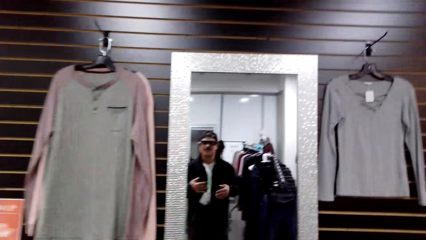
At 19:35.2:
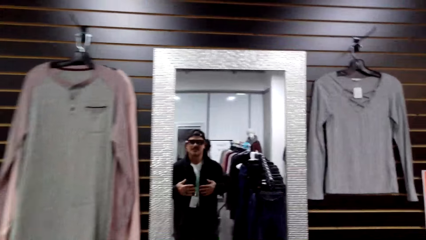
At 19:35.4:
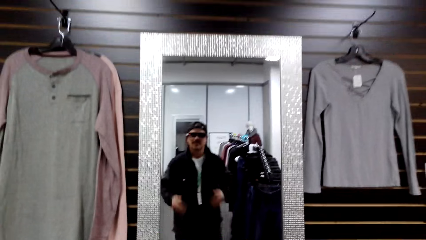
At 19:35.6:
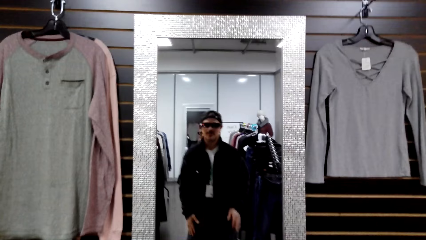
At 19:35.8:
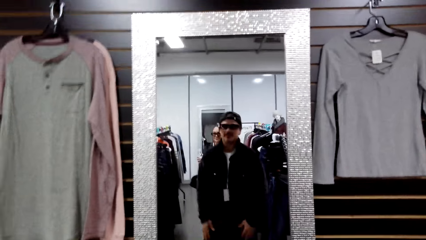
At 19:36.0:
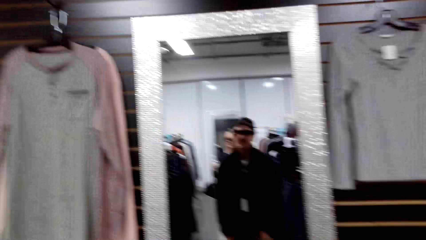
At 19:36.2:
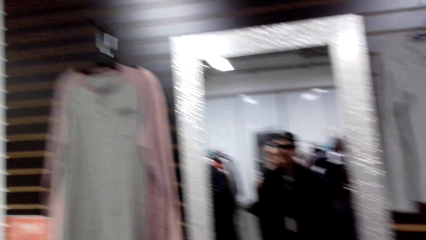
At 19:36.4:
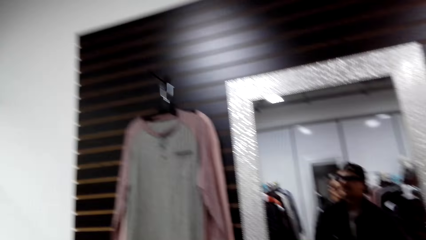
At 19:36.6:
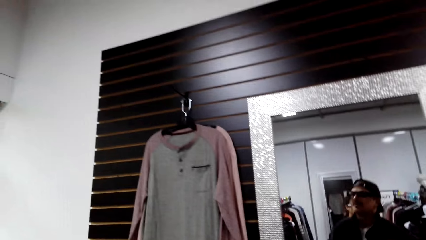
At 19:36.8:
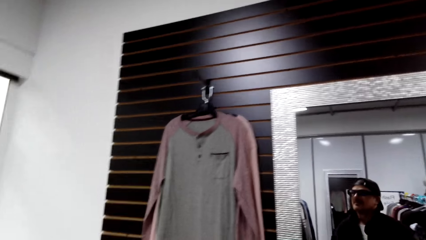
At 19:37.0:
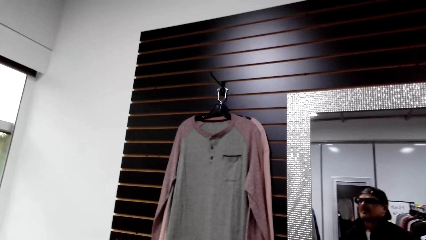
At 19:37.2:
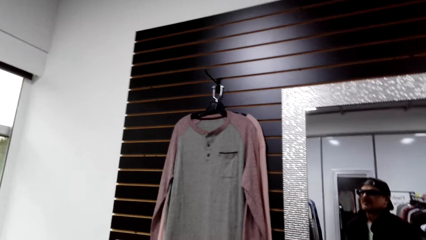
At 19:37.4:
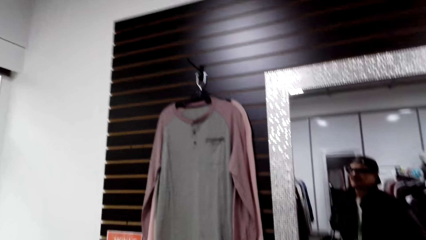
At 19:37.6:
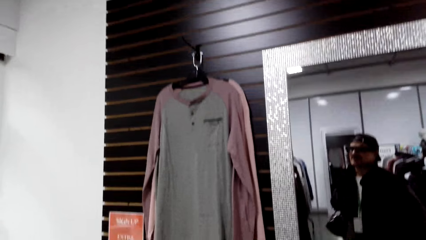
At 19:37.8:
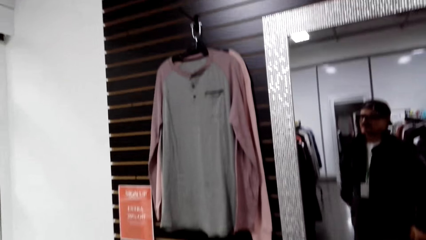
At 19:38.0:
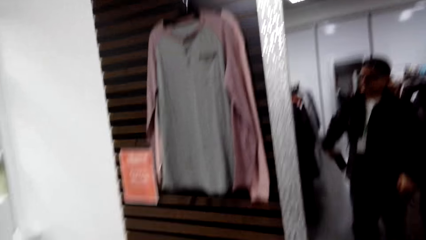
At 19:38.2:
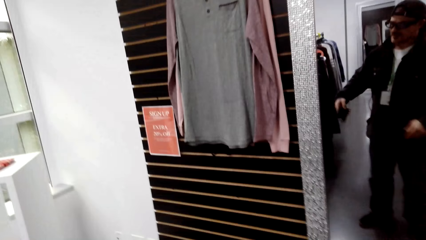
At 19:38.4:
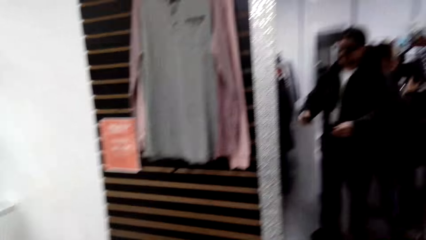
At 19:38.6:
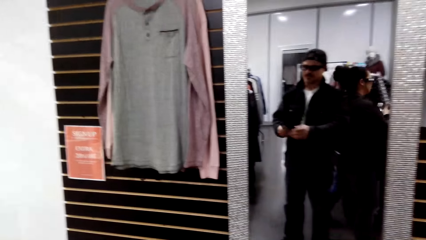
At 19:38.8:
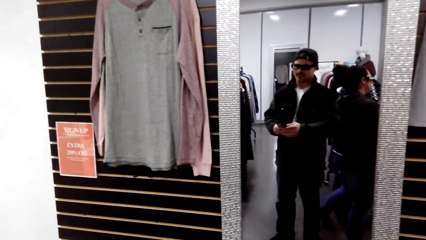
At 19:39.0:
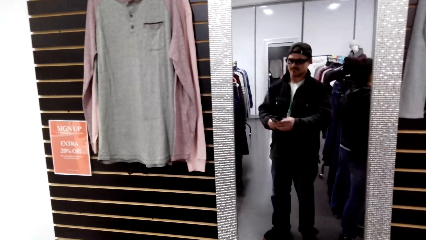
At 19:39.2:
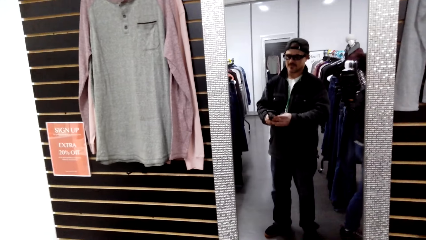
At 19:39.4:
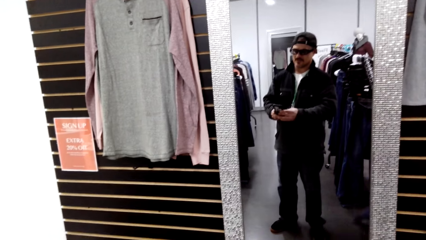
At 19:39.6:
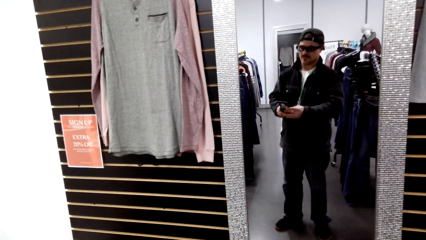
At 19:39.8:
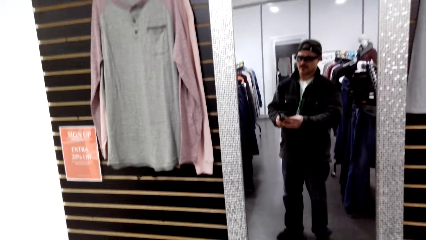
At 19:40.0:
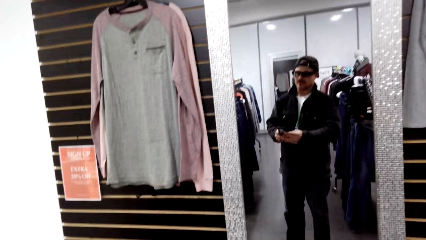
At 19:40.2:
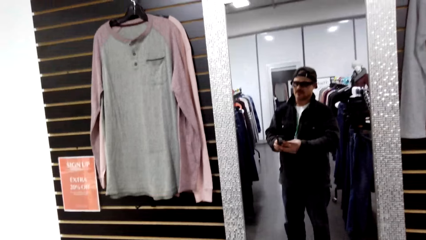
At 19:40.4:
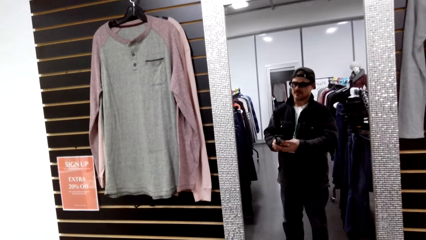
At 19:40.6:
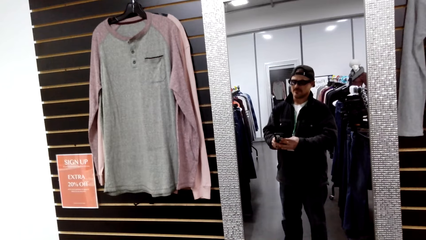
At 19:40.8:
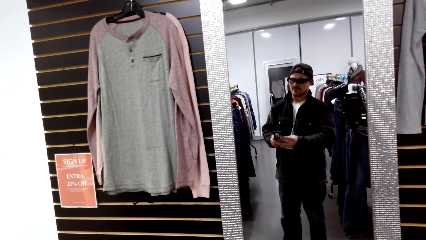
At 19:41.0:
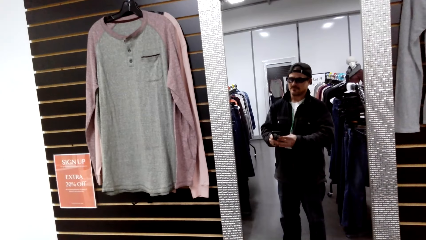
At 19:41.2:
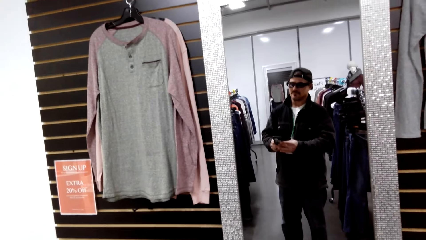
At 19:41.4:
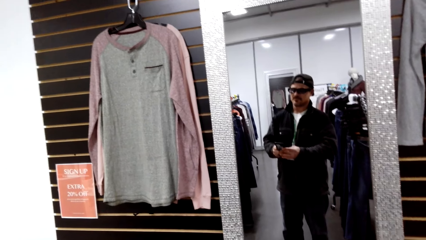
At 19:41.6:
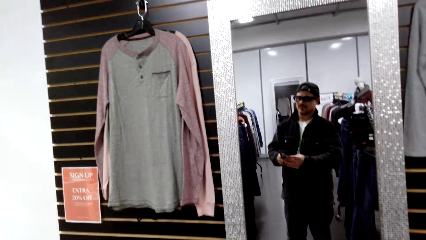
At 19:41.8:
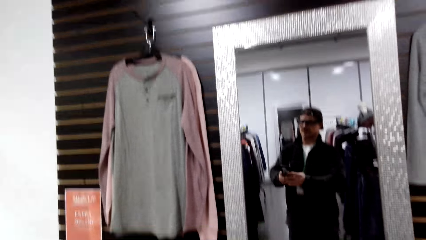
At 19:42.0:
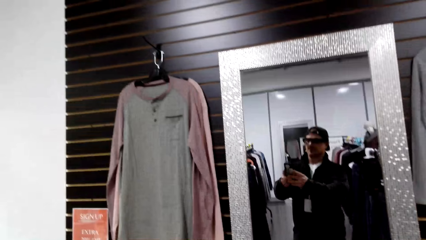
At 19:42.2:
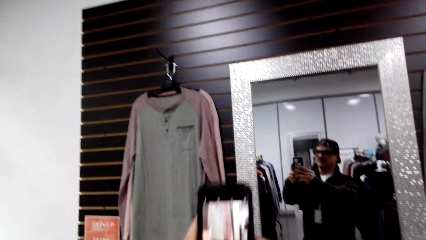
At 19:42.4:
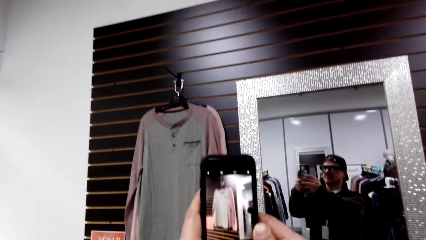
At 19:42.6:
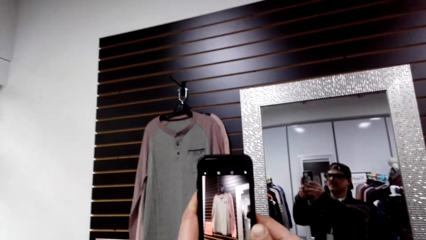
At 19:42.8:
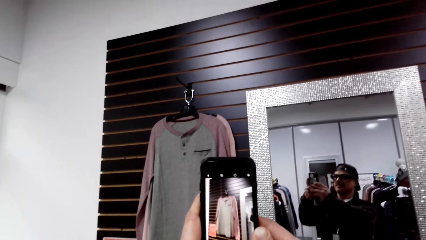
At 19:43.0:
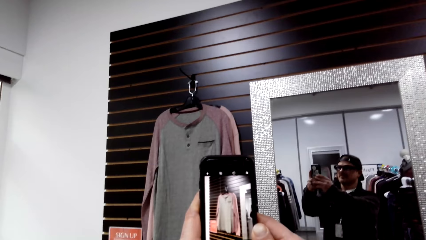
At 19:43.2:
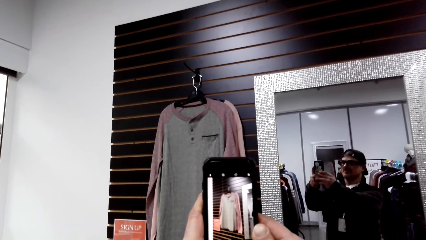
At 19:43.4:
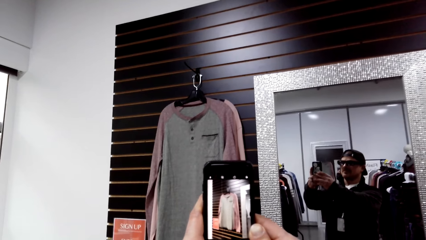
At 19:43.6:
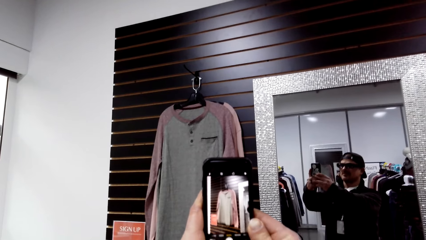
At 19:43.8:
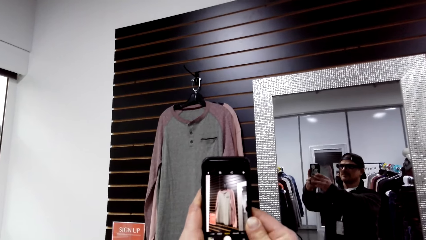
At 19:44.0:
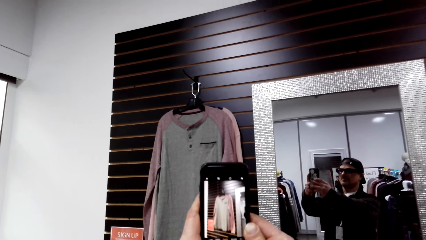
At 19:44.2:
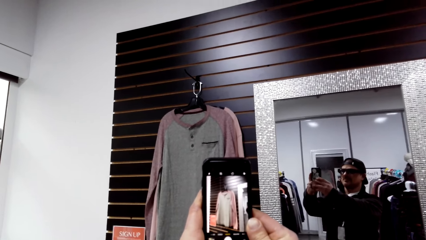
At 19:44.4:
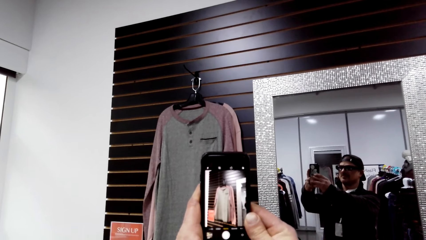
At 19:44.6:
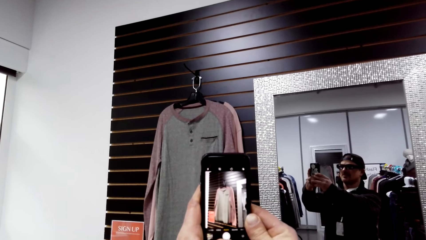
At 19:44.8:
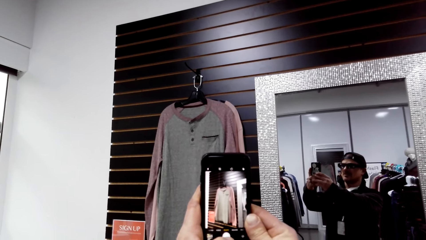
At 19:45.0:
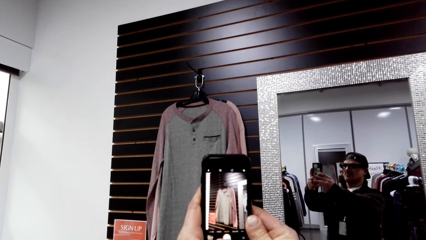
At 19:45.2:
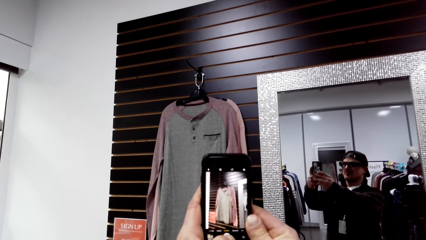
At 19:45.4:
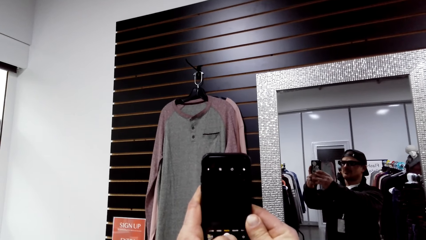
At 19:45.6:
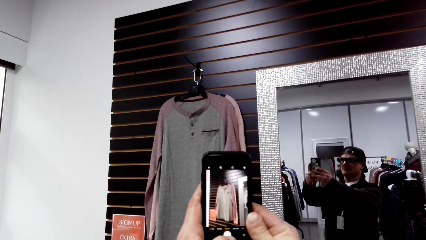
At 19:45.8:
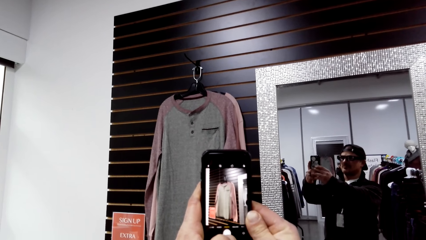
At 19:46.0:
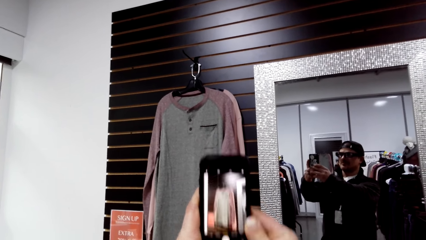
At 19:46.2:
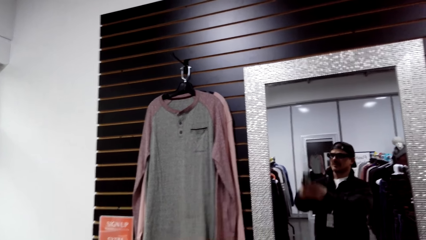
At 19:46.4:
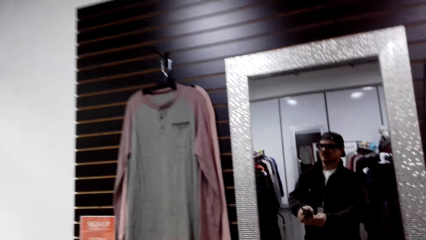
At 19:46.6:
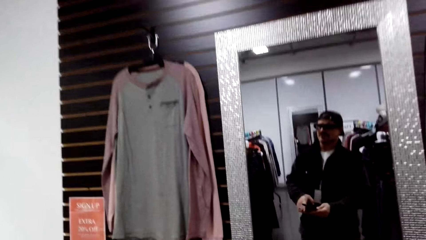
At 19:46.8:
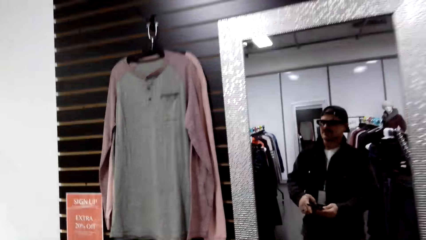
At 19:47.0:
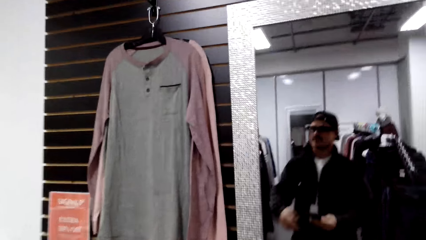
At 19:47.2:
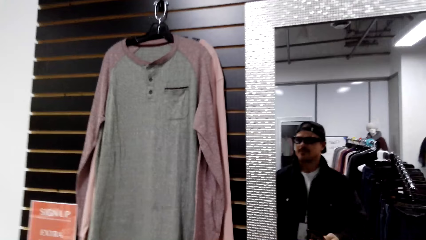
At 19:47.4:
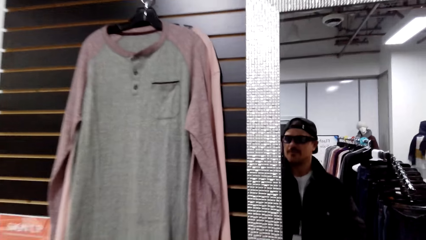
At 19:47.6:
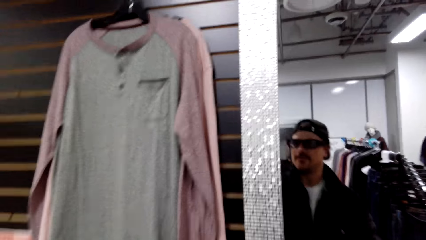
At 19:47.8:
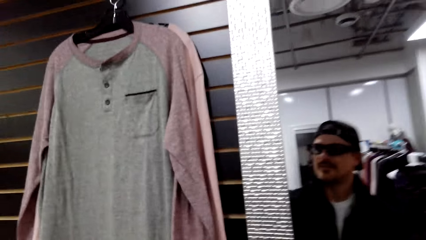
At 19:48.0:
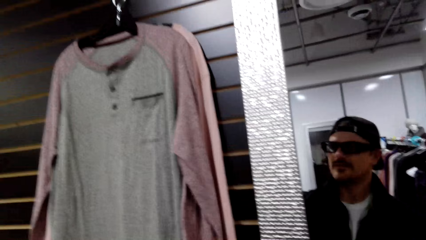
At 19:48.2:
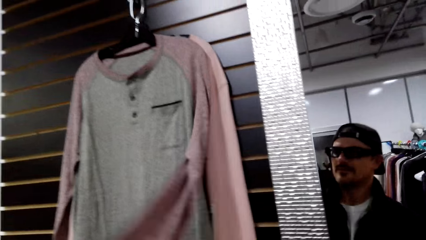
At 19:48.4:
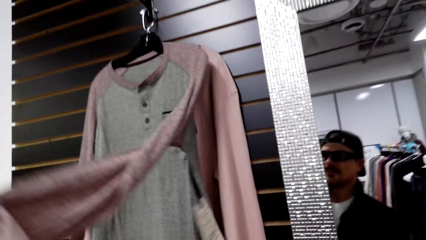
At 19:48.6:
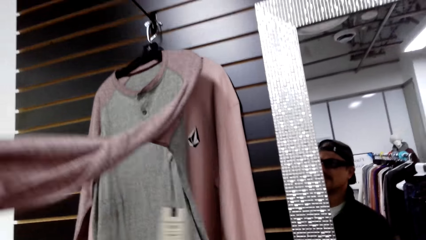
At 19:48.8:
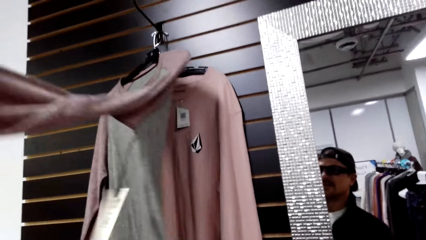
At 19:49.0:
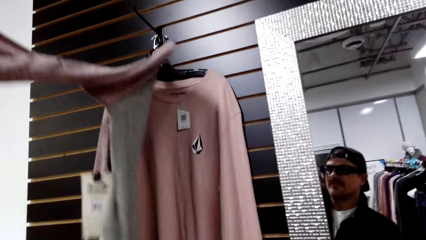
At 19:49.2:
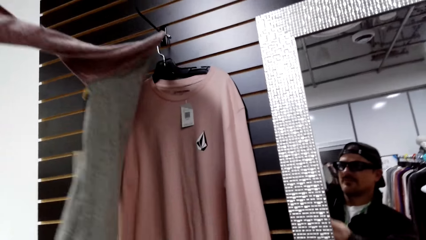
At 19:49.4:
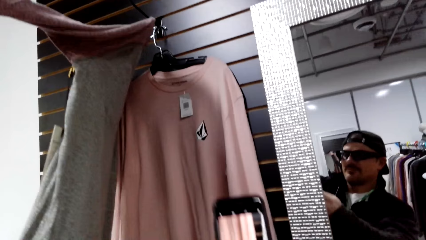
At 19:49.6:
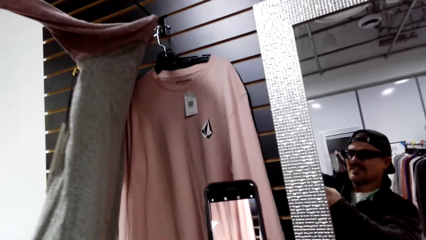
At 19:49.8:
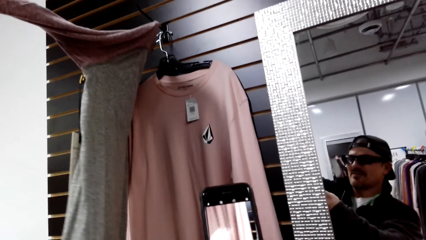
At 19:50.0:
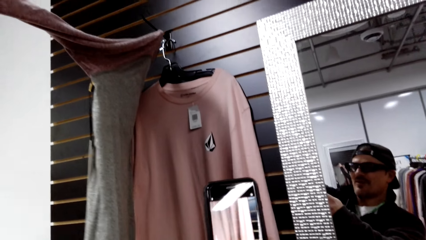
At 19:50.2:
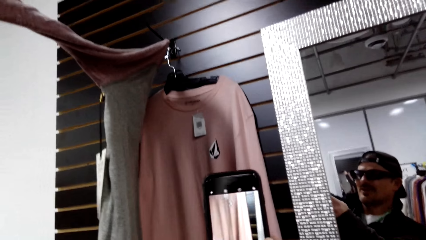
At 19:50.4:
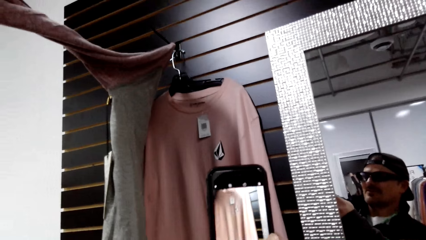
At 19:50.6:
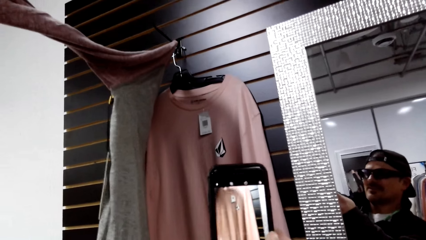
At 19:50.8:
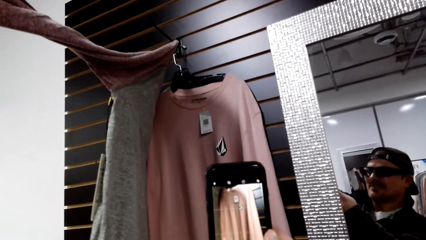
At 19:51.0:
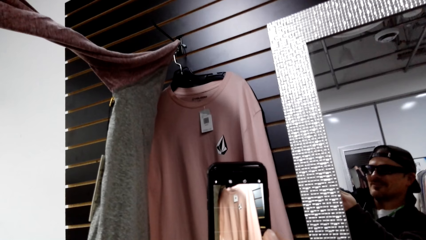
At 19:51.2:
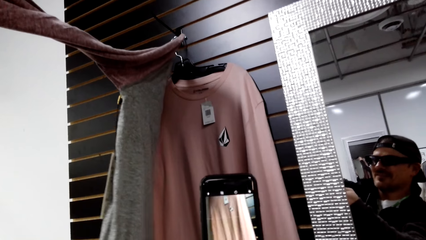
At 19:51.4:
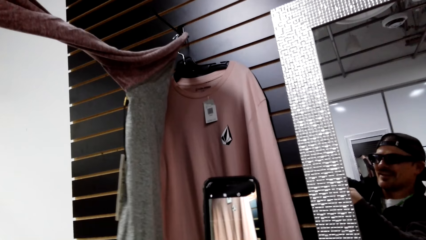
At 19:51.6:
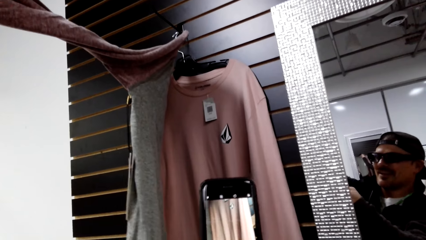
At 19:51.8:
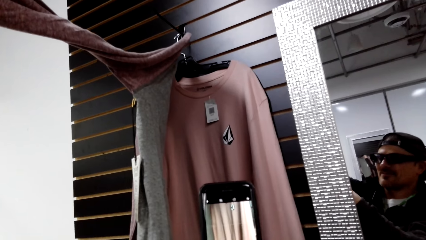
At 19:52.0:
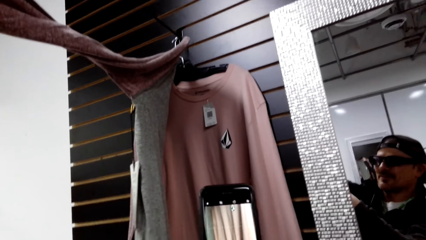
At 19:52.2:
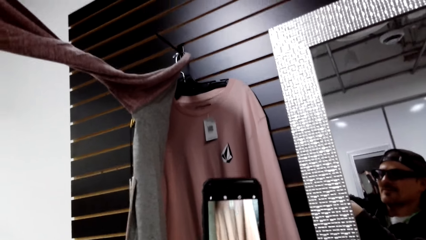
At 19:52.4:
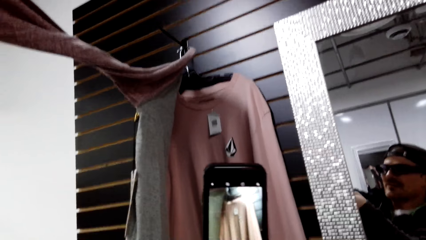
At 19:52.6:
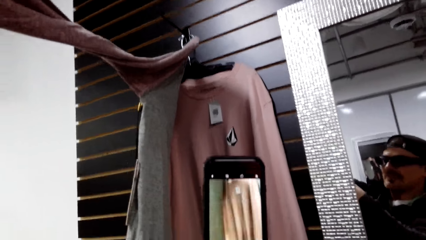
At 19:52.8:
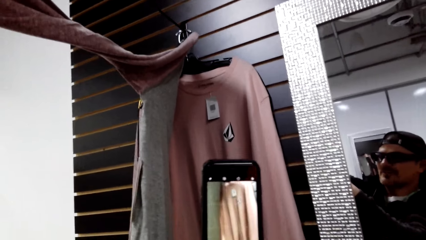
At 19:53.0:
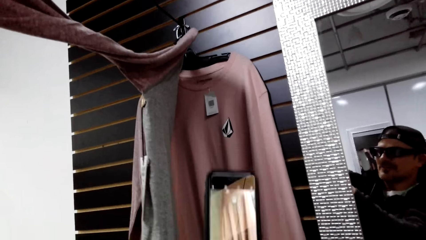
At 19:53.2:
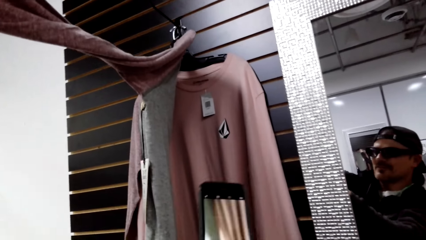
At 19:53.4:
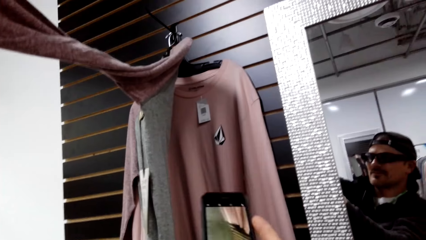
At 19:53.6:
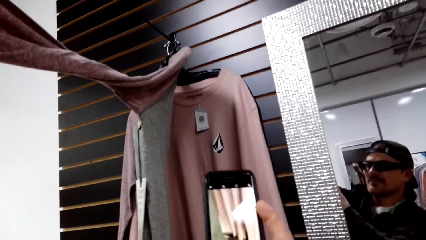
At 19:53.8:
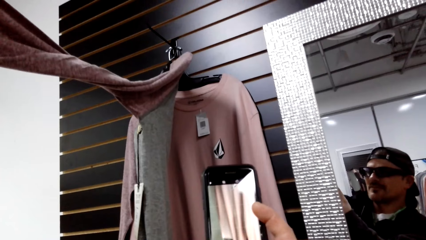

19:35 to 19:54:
The camera wearer looks in the mirror. They look around the clothing store. They use the phone. They take pictures. They inspect a t-shirt. They touch clothes. They use the phone.
